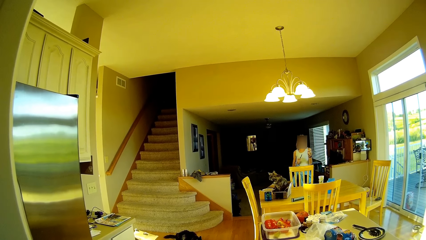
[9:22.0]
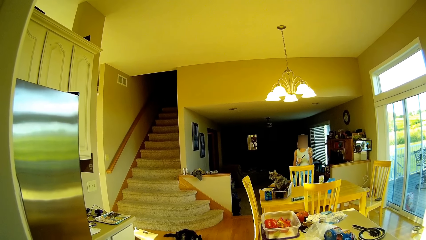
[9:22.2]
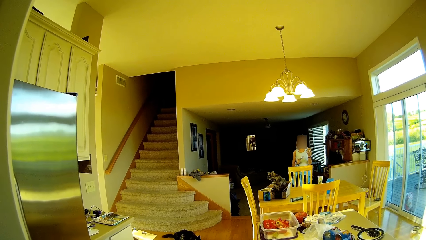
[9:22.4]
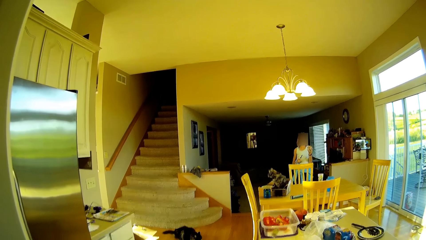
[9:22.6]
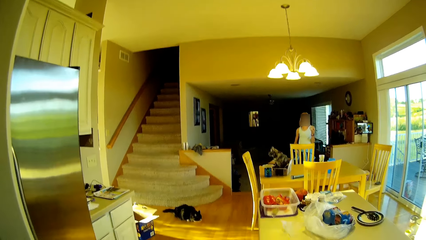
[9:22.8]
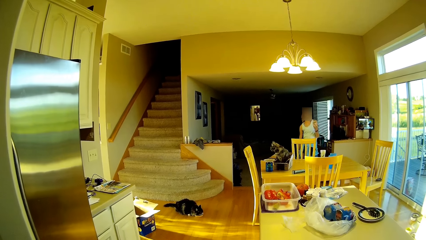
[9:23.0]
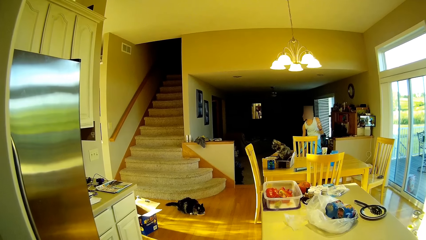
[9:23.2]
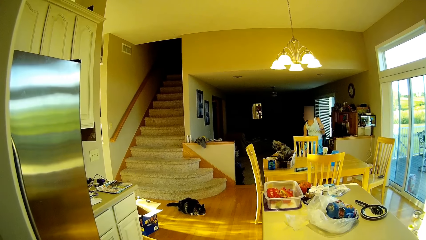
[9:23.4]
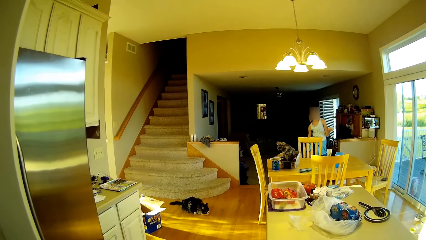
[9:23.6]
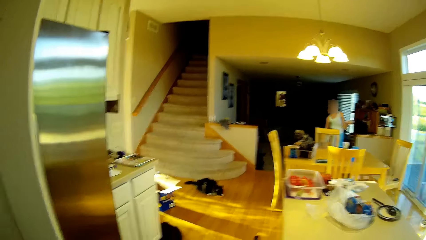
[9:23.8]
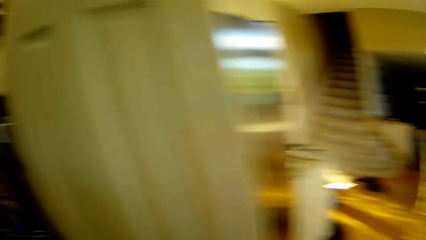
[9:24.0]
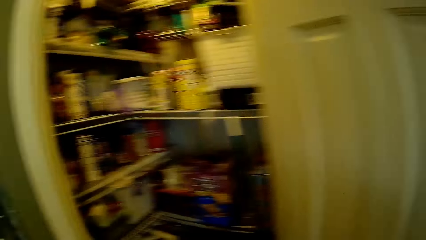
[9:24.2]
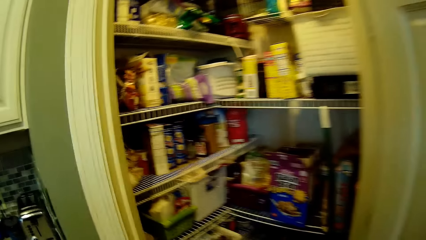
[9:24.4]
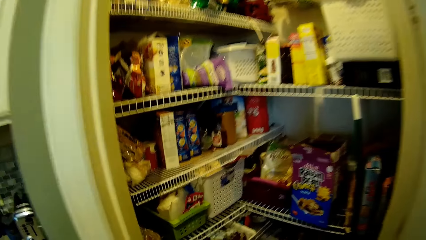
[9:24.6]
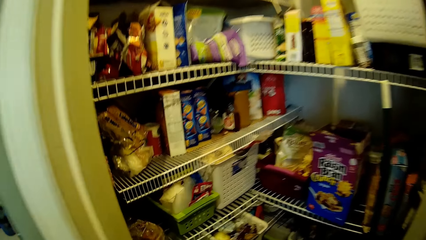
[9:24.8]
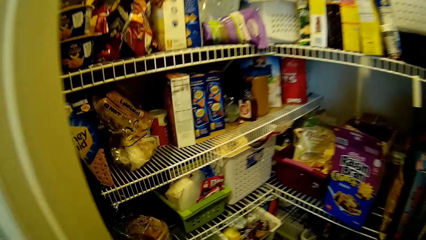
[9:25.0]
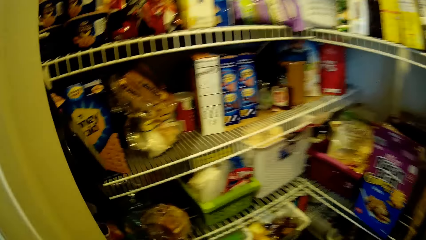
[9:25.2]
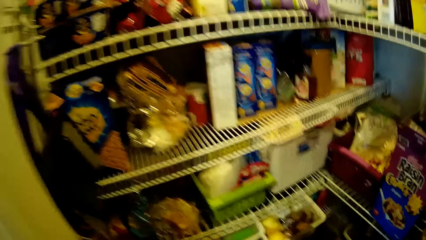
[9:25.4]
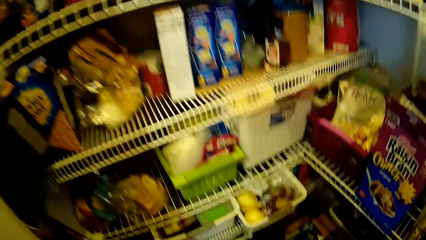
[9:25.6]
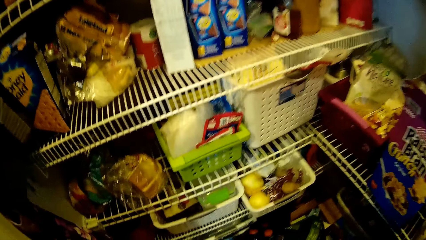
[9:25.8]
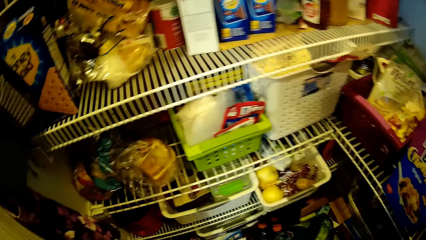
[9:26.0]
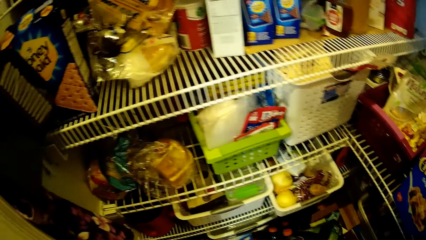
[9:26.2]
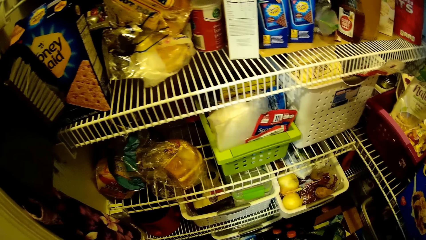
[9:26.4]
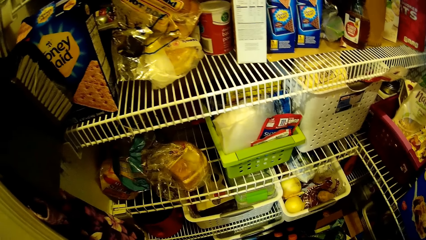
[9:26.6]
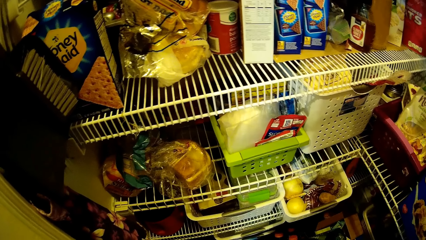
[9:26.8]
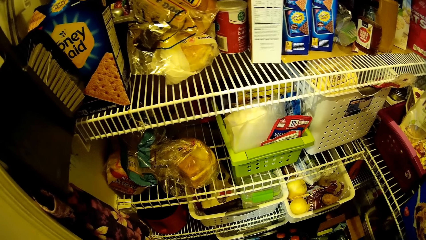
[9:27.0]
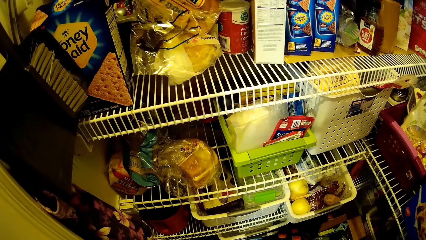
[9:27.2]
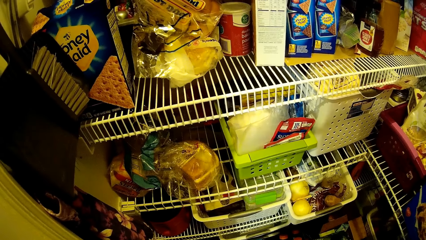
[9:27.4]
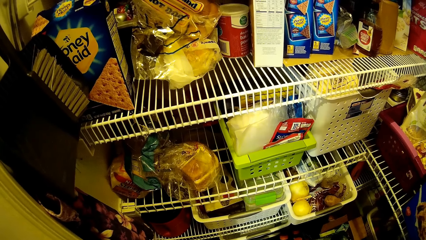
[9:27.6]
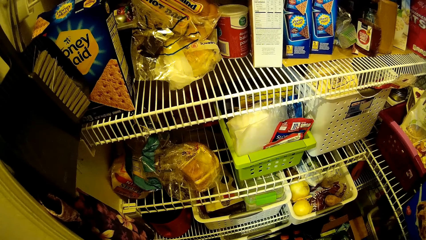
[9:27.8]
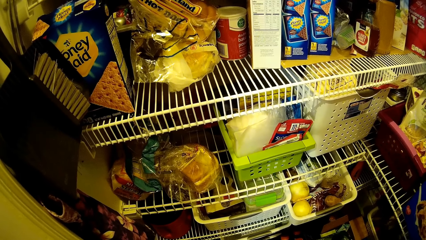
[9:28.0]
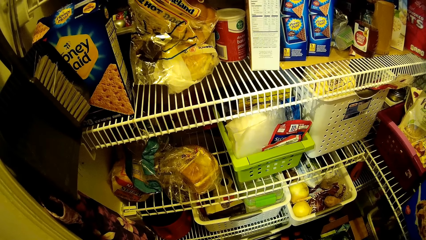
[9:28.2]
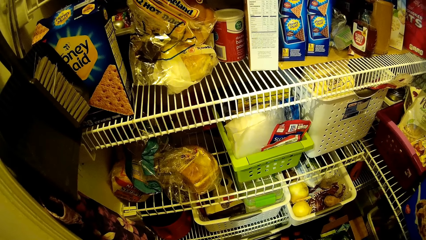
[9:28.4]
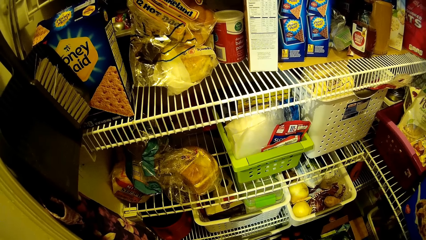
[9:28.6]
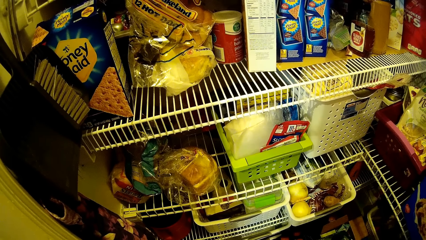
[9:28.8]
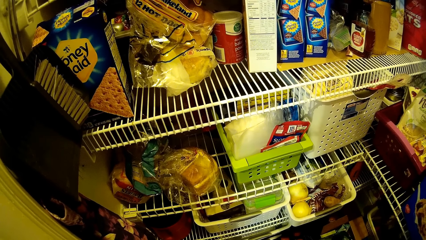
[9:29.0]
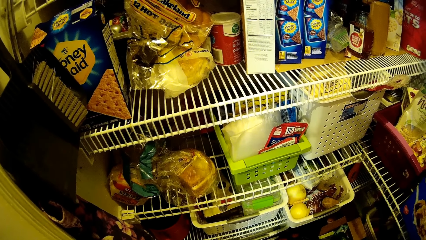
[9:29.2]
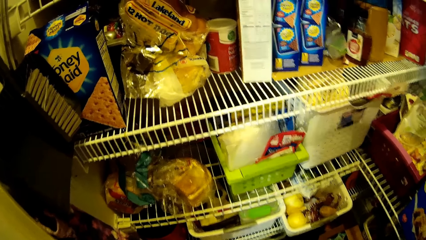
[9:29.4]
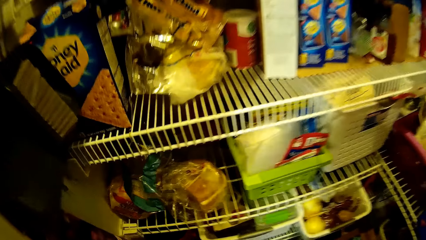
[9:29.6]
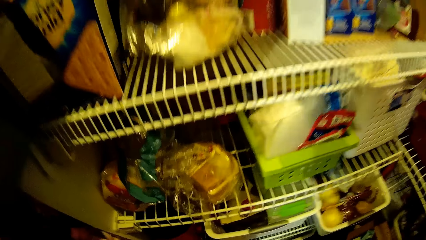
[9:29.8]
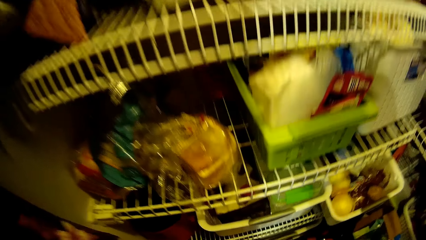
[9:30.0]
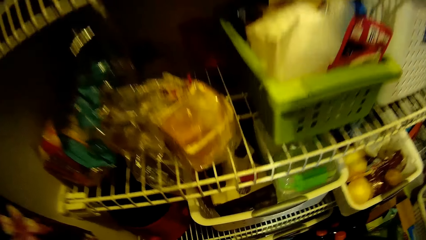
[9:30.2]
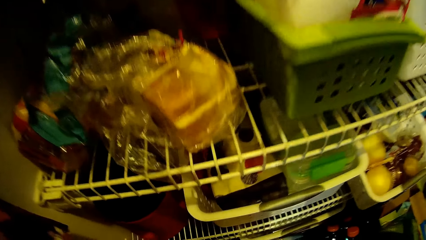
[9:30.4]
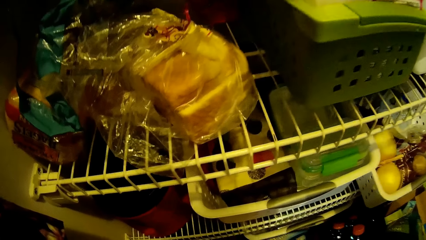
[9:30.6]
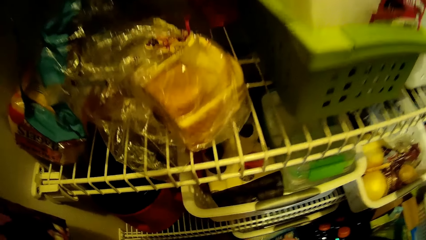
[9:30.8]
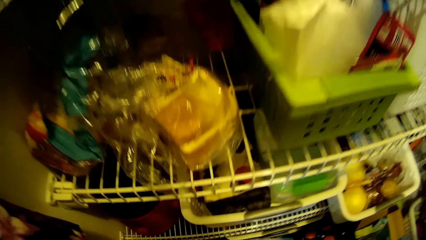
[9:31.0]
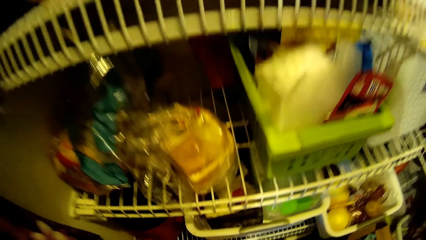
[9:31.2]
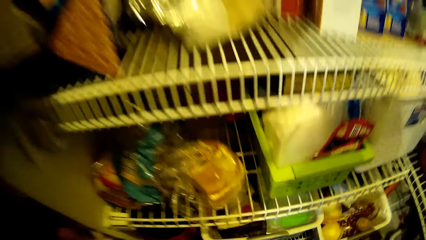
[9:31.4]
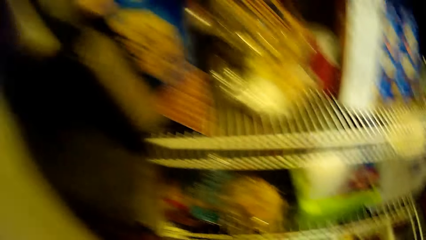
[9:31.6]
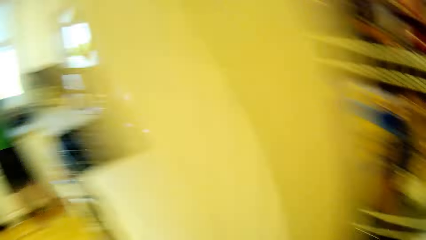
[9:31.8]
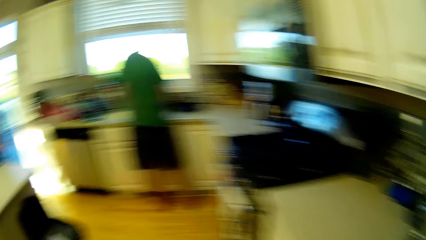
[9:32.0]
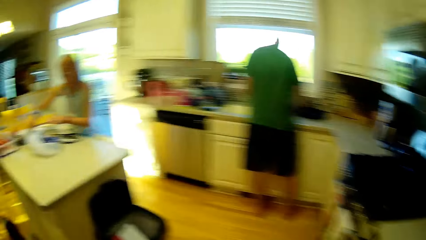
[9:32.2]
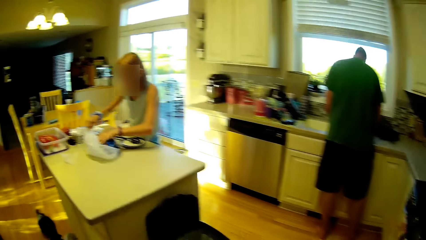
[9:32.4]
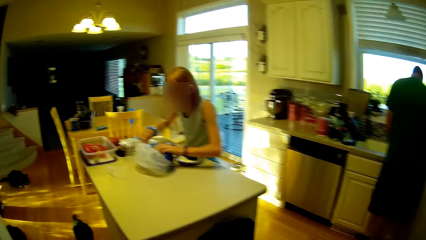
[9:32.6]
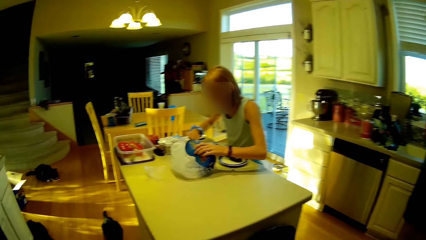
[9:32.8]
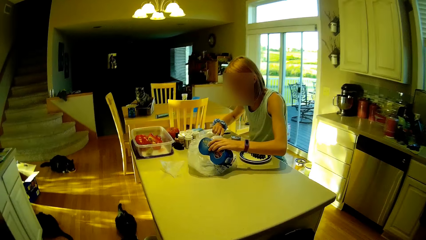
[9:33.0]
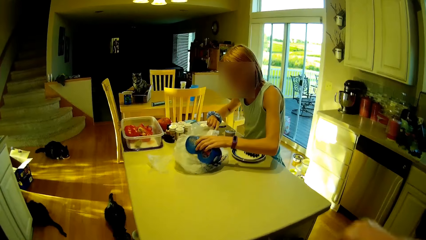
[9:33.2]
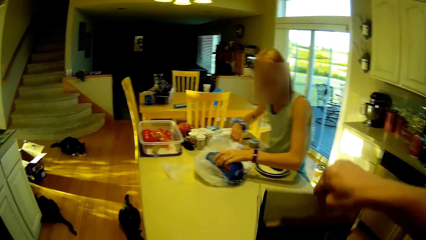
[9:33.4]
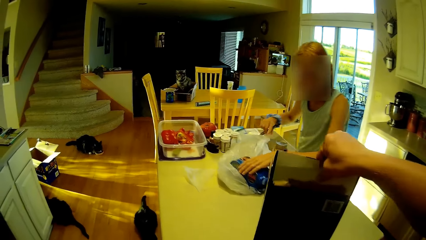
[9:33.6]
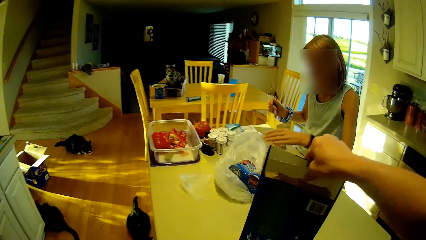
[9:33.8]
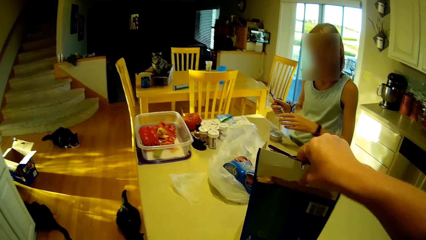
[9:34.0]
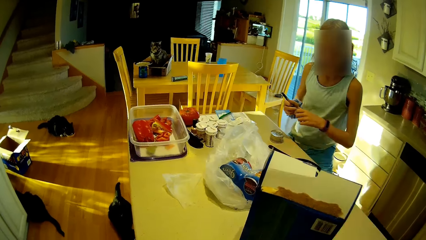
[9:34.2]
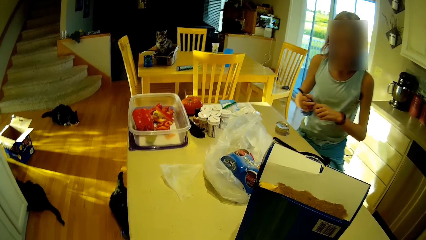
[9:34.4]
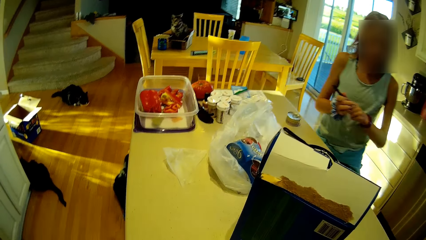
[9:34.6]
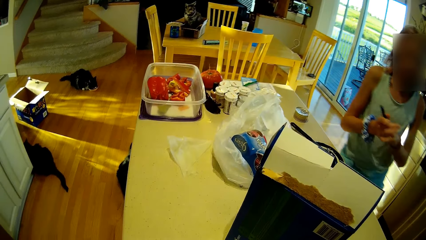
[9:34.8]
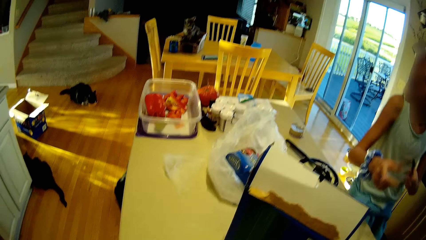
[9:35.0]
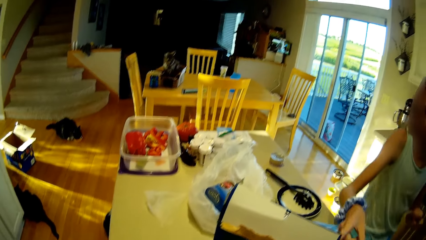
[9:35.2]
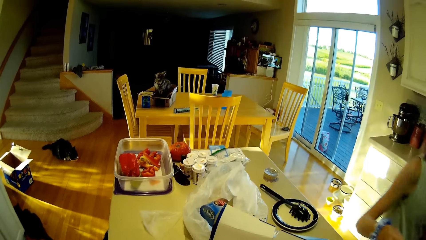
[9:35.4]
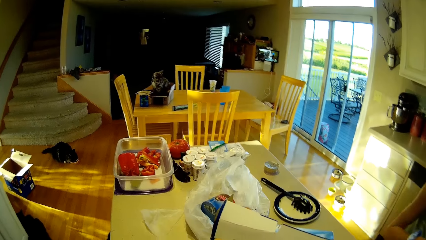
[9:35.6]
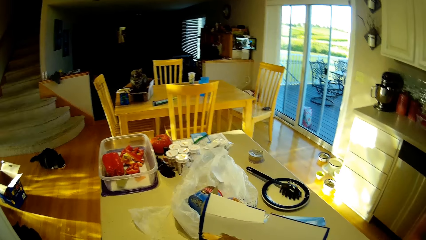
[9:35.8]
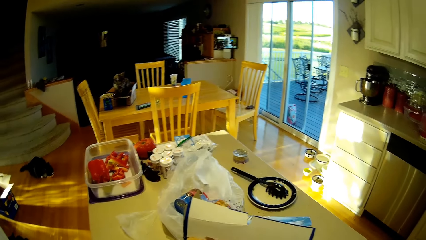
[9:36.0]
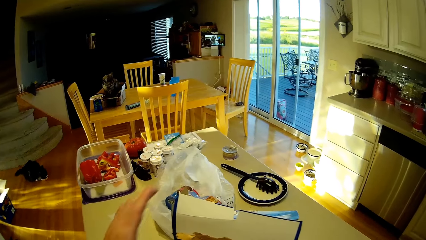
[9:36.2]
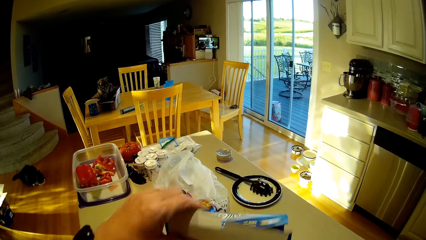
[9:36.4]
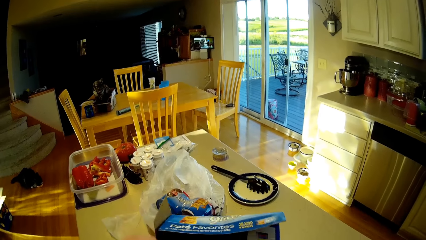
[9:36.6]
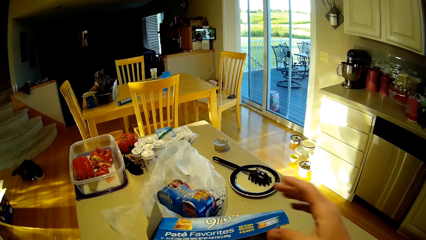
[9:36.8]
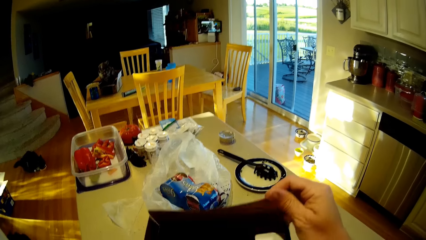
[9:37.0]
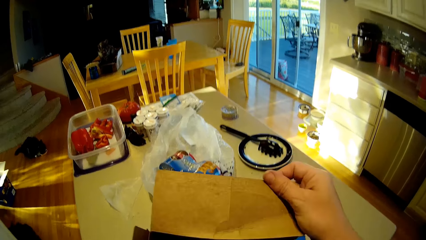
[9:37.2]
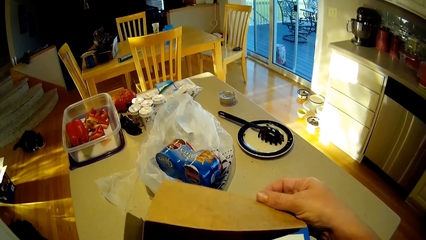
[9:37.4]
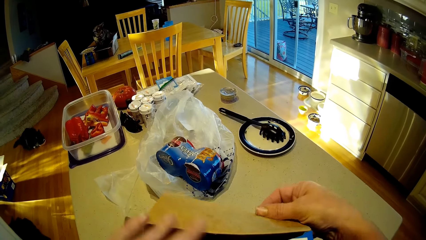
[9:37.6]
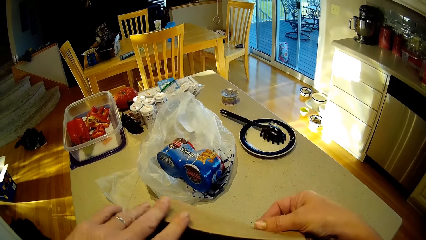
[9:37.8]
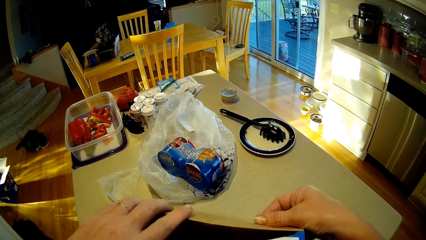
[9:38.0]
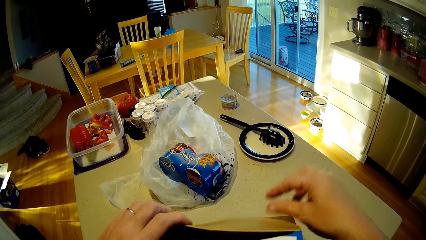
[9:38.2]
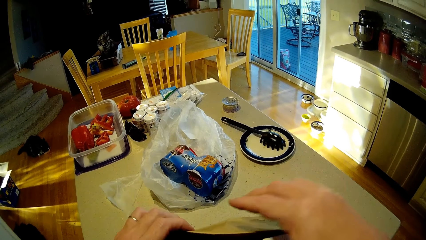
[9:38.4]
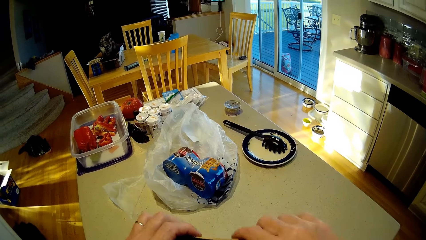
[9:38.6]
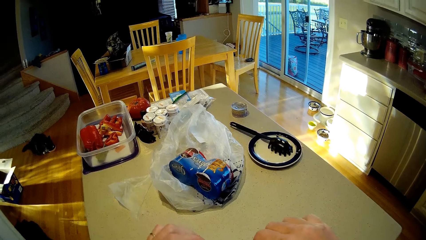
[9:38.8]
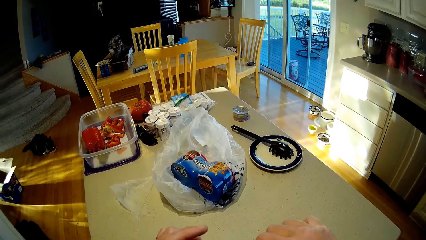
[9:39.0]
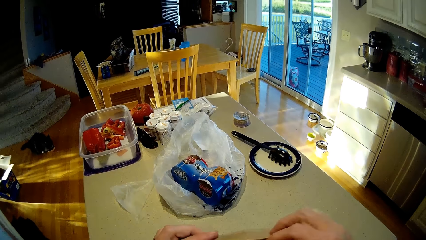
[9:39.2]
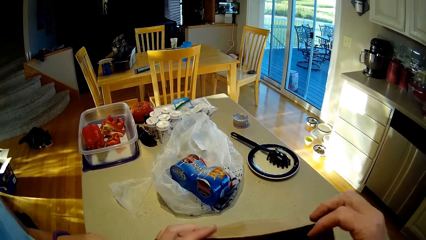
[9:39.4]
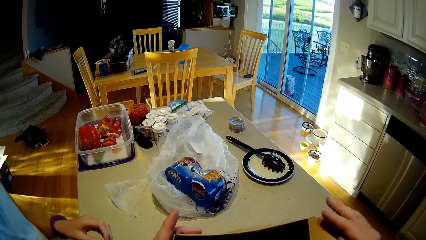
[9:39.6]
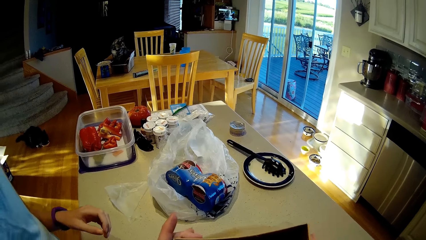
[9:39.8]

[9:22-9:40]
The camera wearer stares at the shelf. They take snacks or a packet in the shelf. They walk around, place the packet on the table, and look around. A person walks around. The camera wearer opens the packet.
